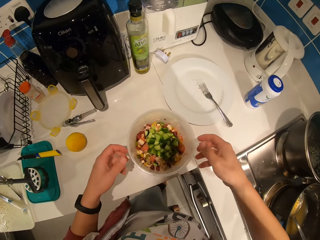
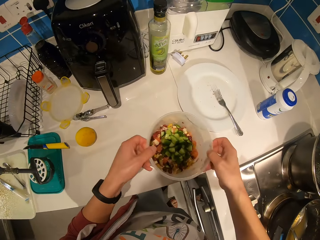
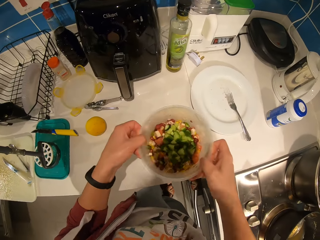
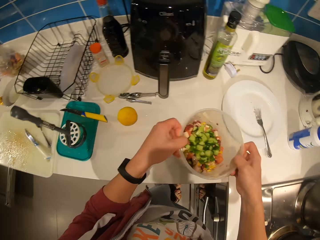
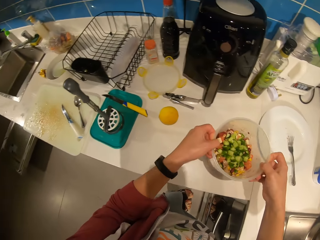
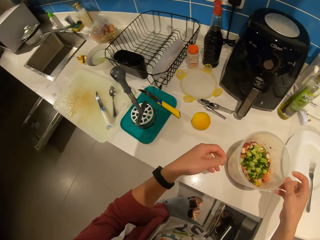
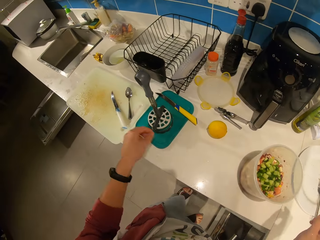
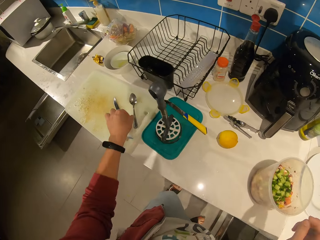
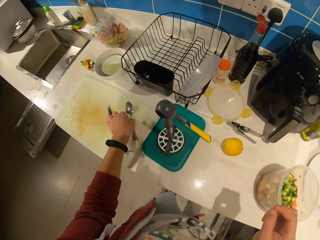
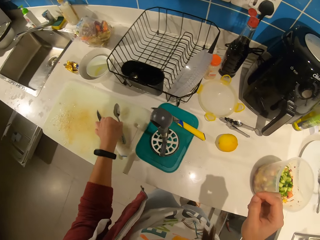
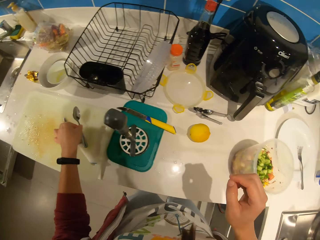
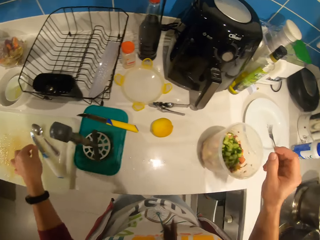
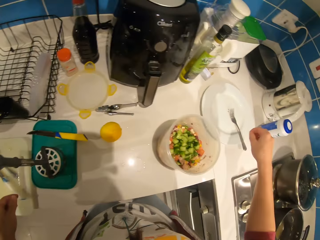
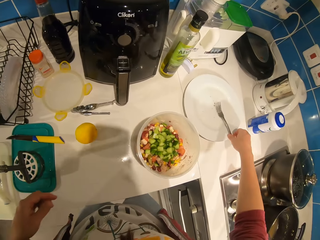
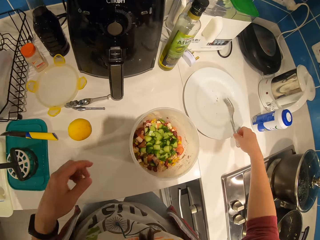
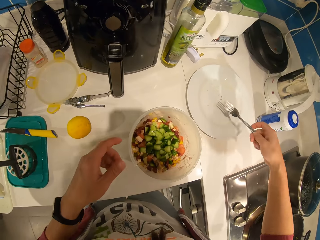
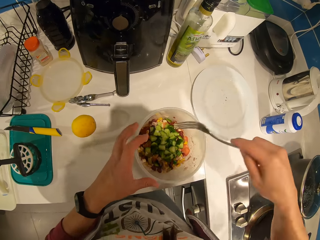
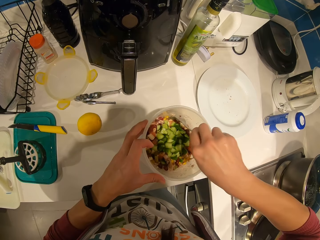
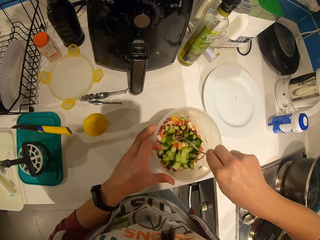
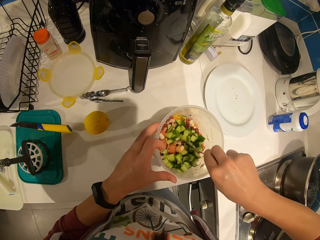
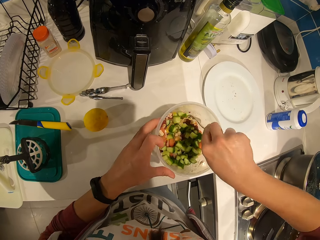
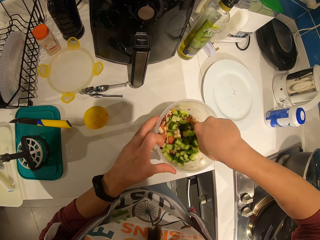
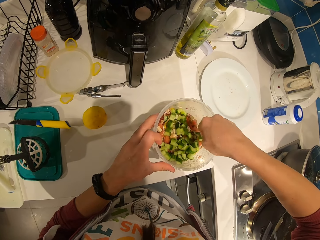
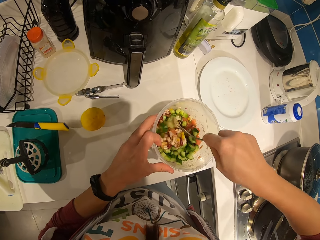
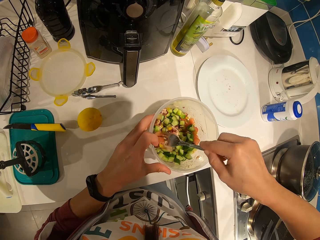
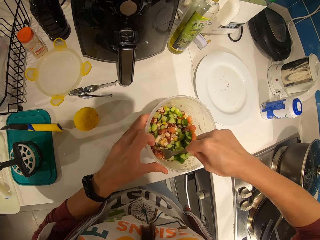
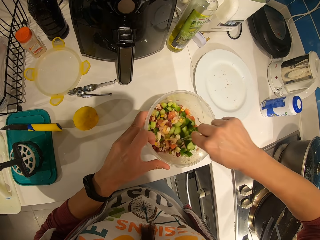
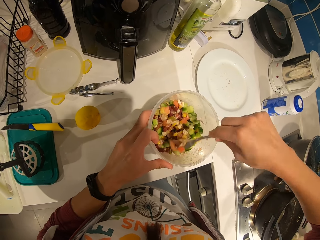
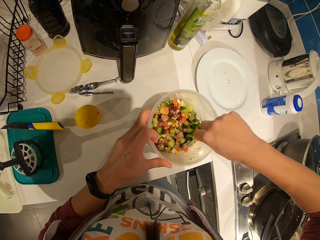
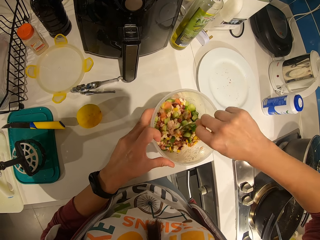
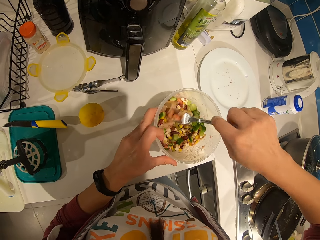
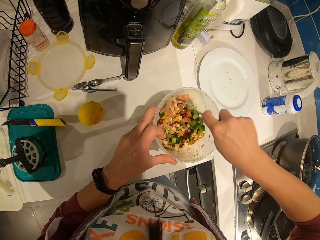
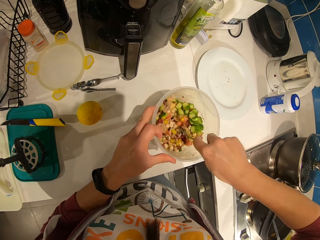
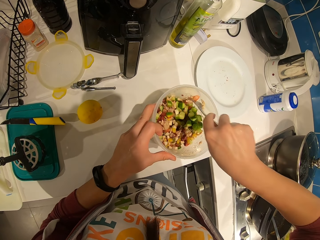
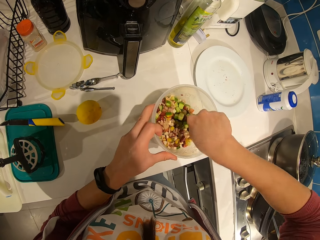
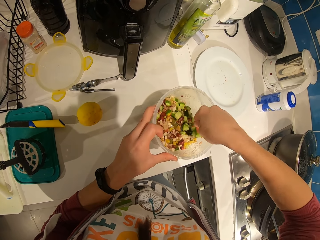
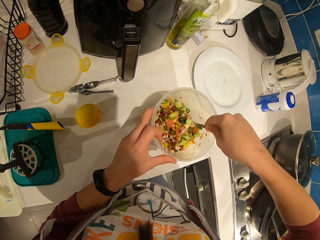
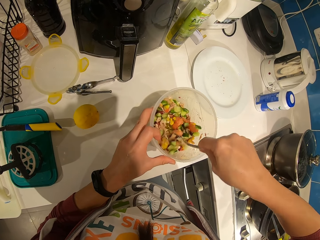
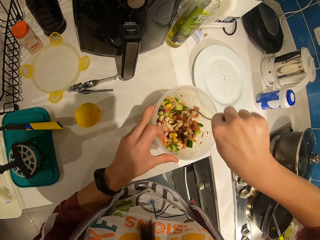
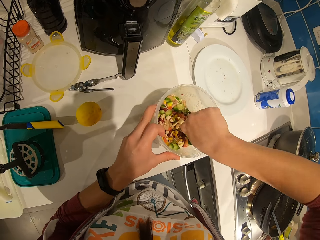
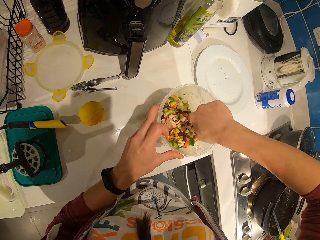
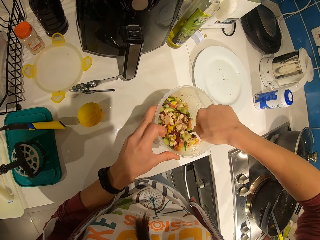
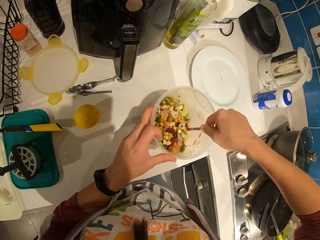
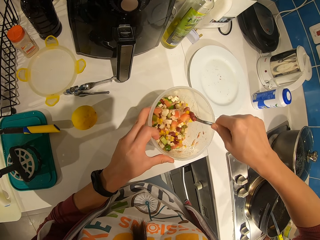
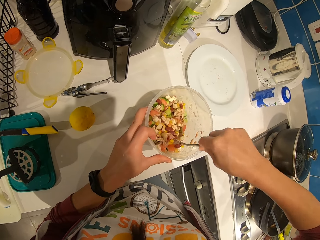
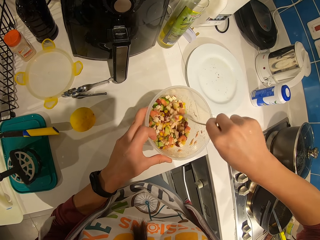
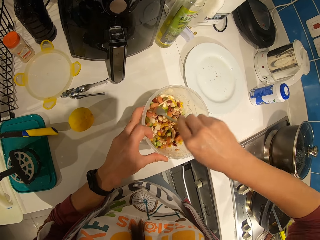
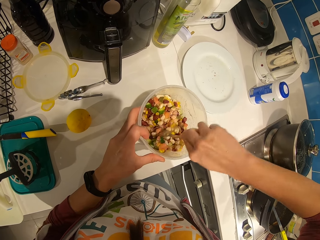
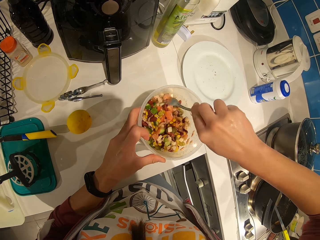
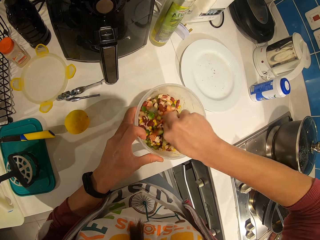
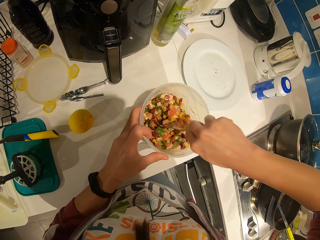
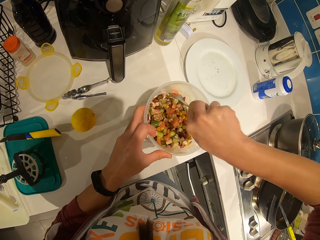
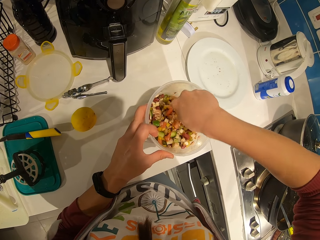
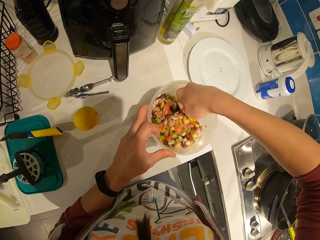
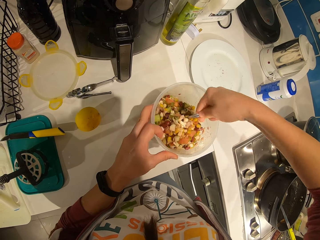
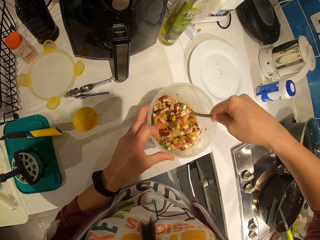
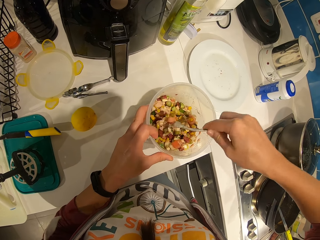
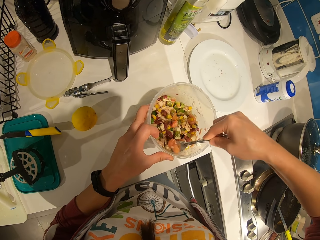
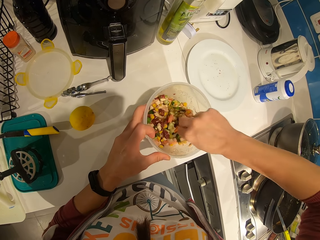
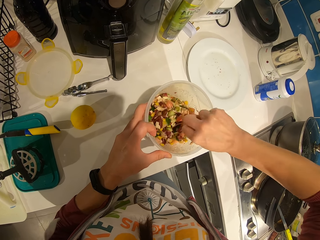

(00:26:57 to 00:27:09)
The camera wearer picks up the plastic container, shakes the plastic container, and puts the plastic container on the counter. They pick up a tea spoon from the chopping board and put the teaspoon on the chopping board. They pick up a fork. They mix the vegetables in the plastic container with the fork.

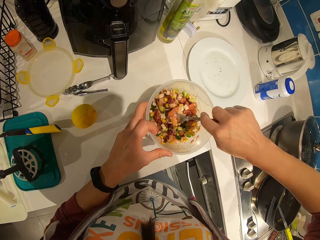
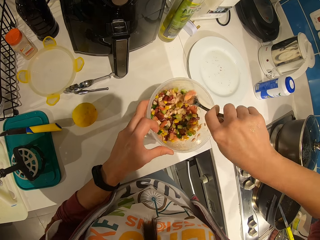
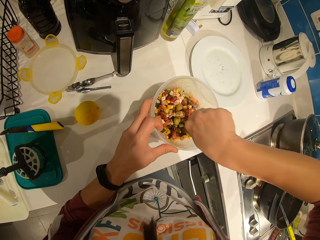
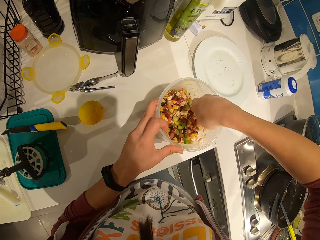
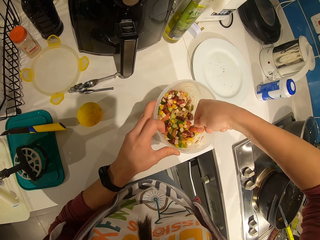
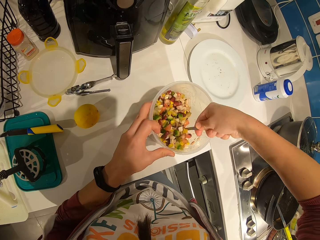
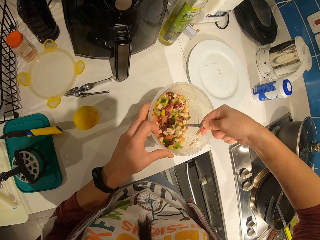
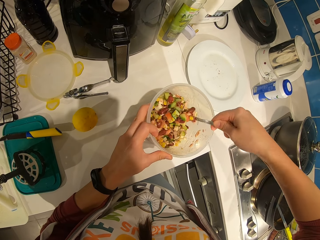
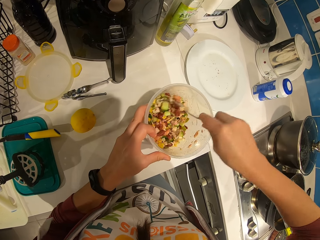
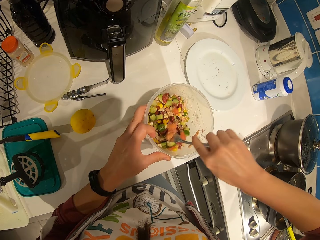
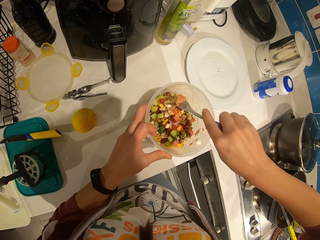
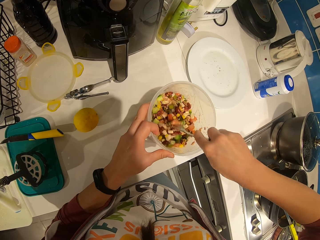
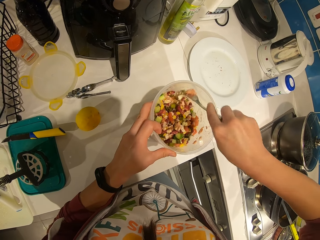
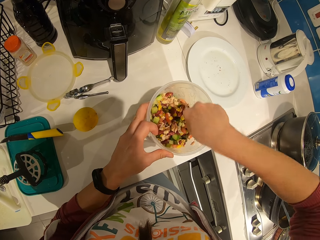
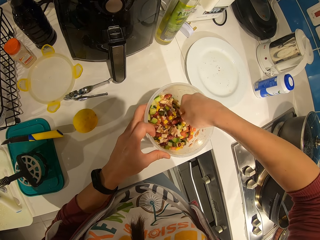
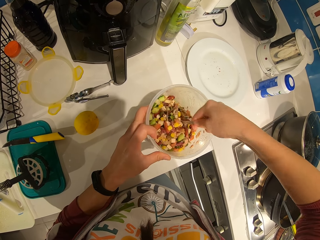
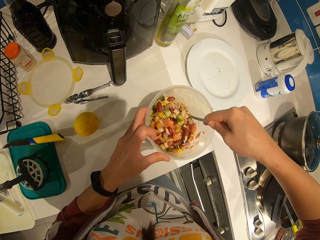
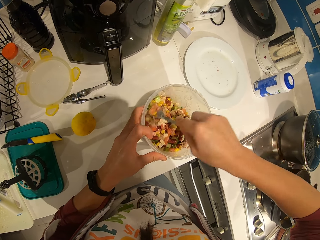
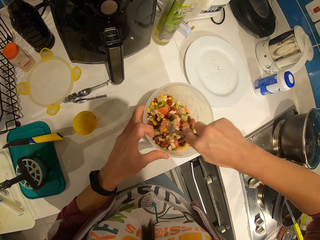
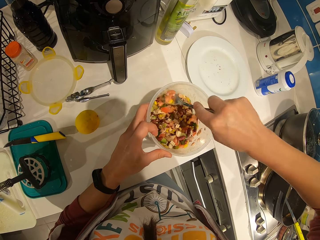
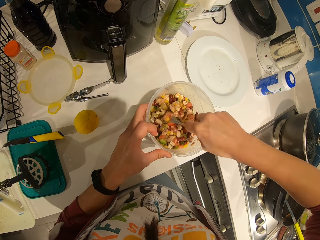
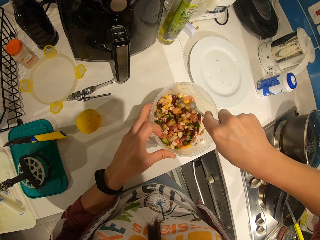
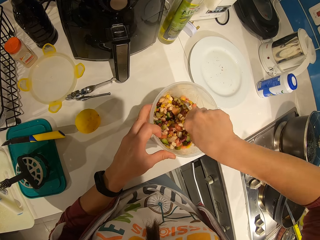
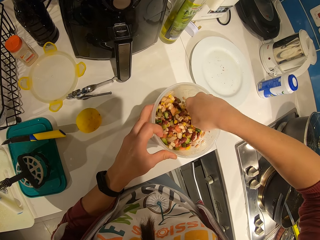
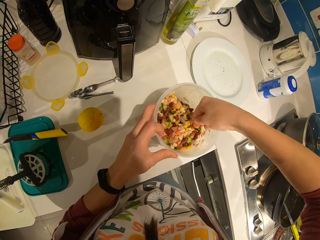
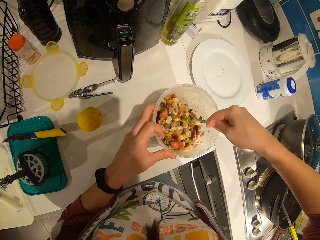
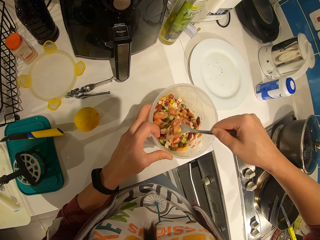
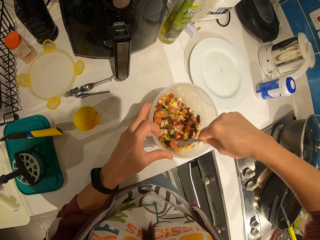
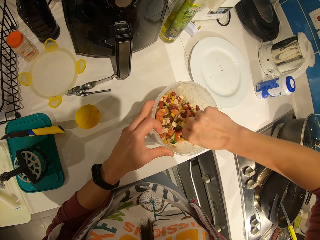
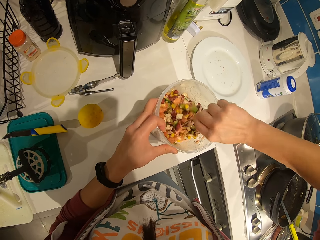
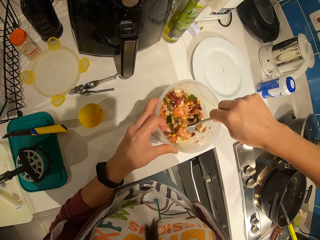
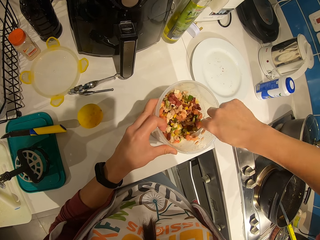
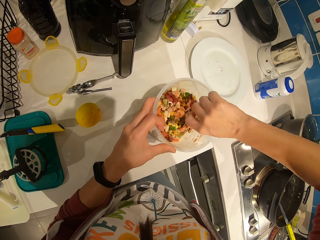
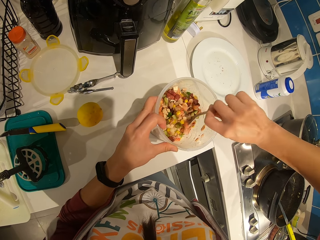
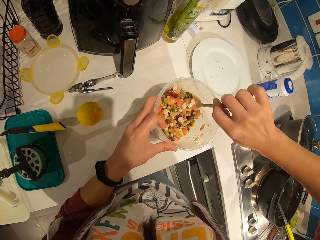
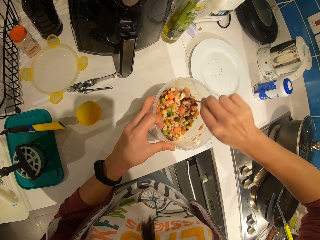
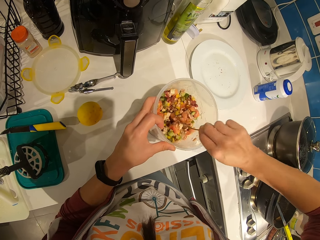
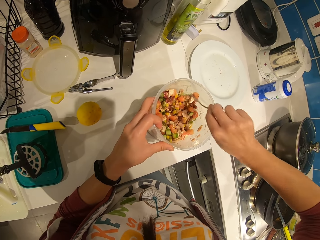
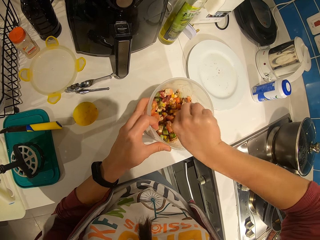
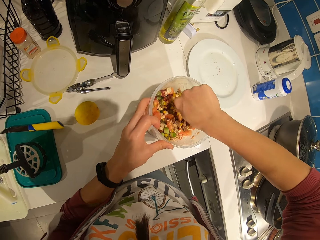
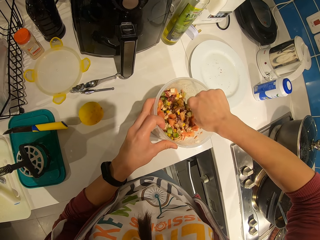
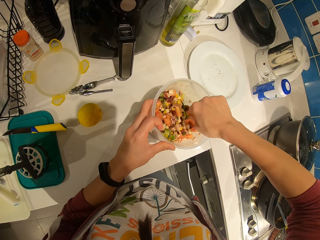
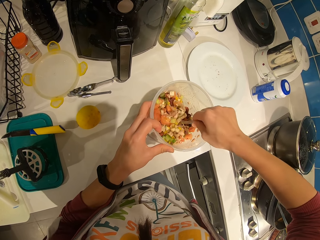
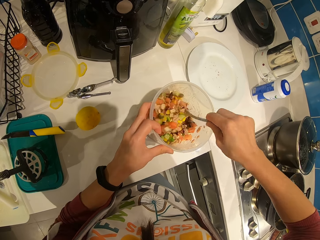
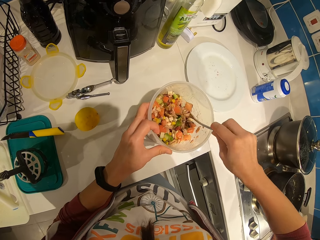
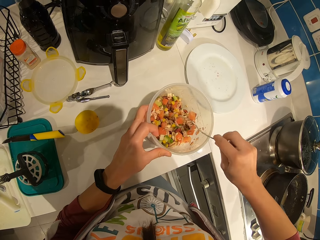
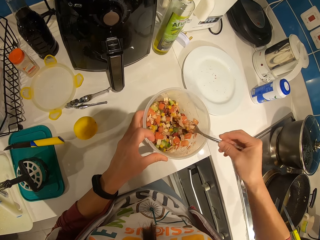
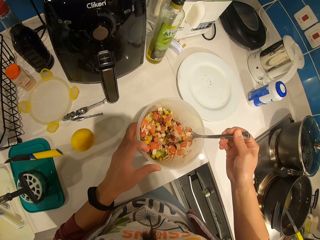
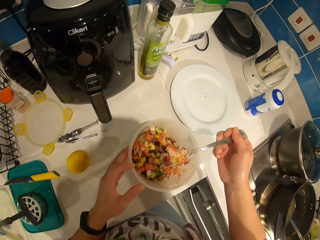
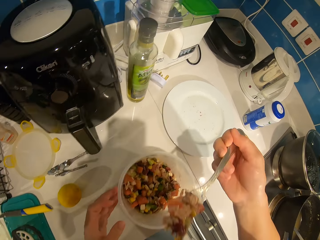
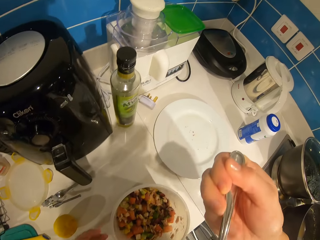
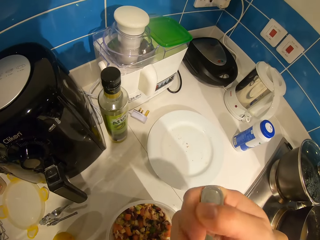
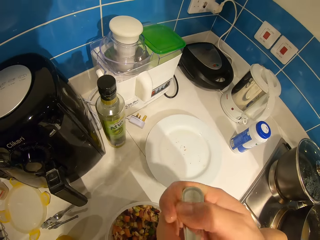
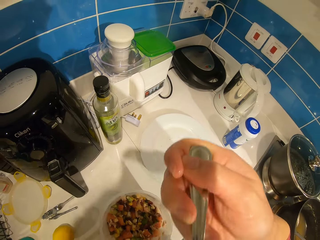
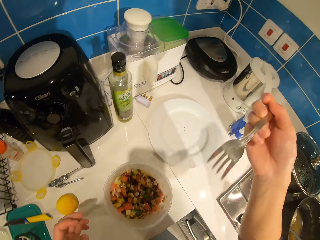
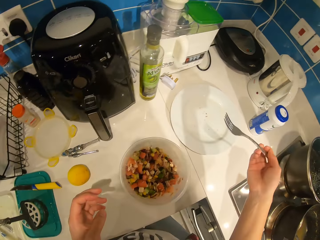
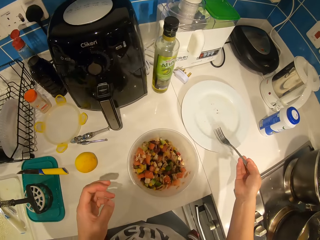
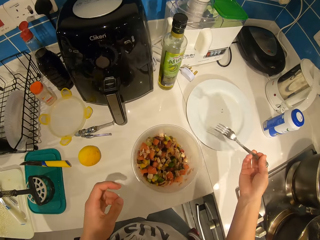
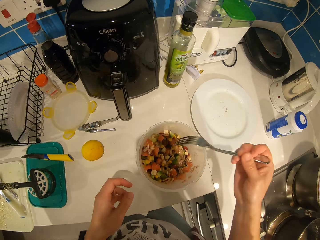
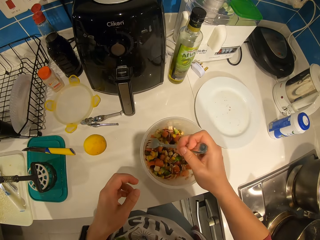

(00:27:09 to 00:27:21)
The camera wearer removes the fork from the bowl. They eat the food mixture on the fork. They place the fork on a plate on the kitchen counter top. They lift the fork from the plate.
